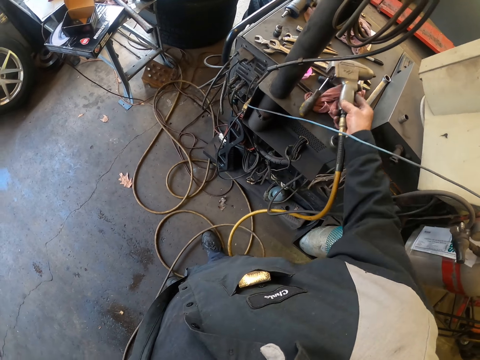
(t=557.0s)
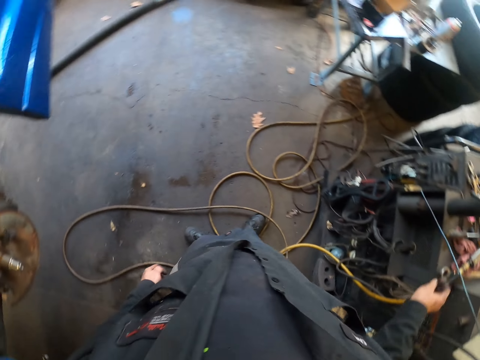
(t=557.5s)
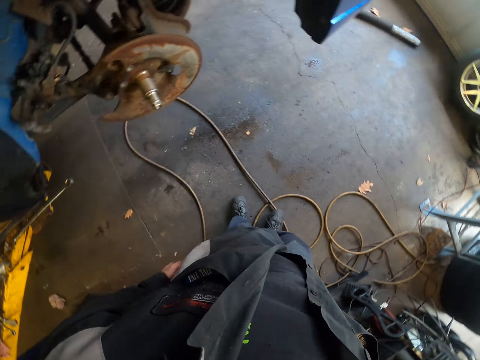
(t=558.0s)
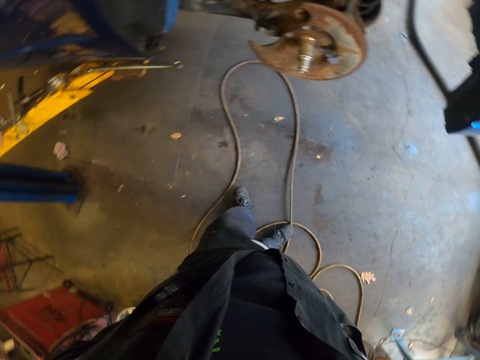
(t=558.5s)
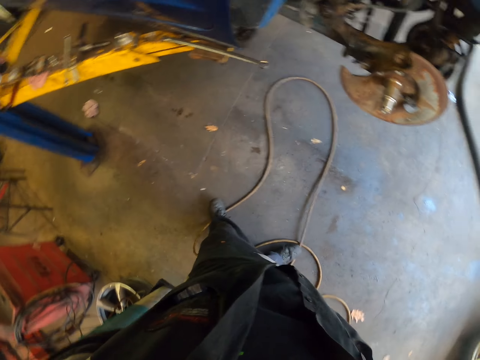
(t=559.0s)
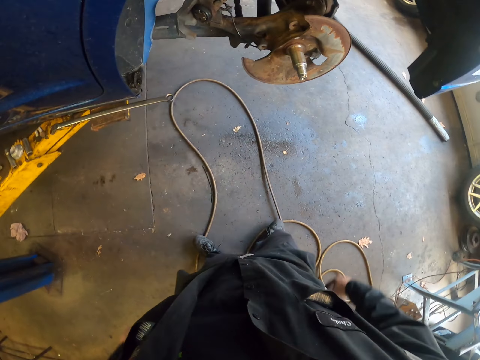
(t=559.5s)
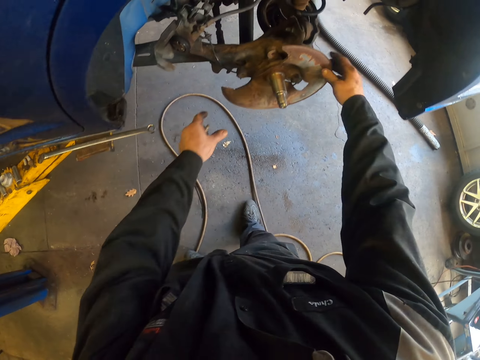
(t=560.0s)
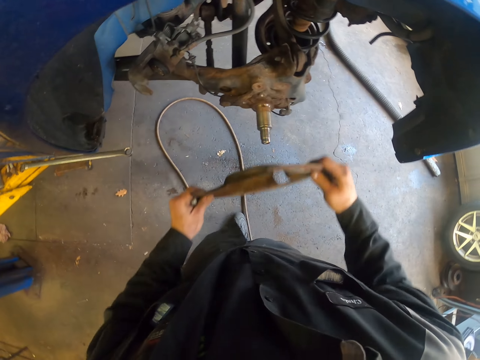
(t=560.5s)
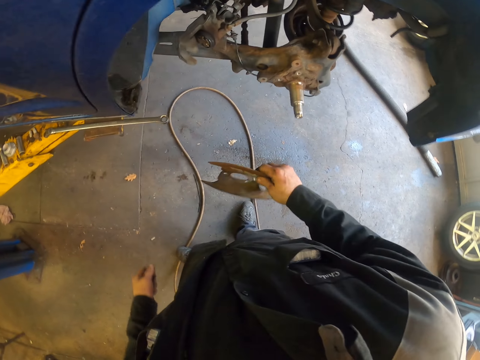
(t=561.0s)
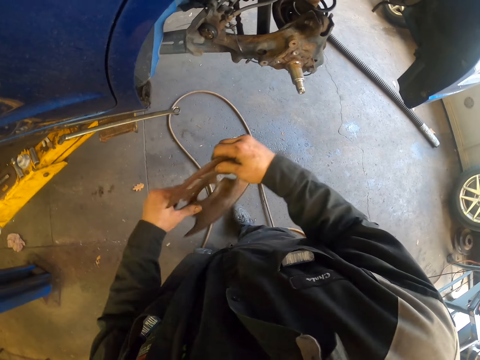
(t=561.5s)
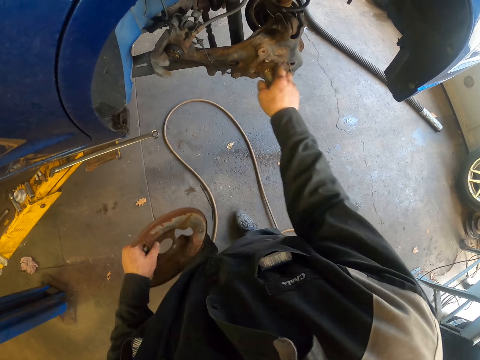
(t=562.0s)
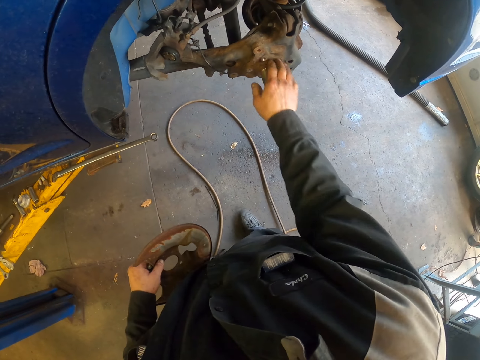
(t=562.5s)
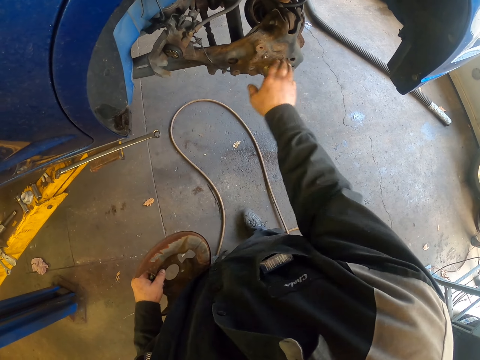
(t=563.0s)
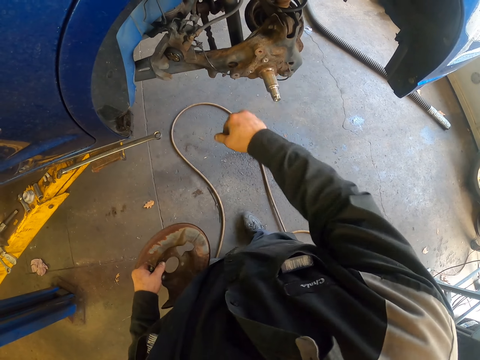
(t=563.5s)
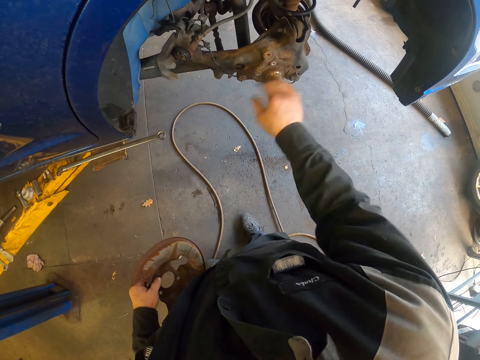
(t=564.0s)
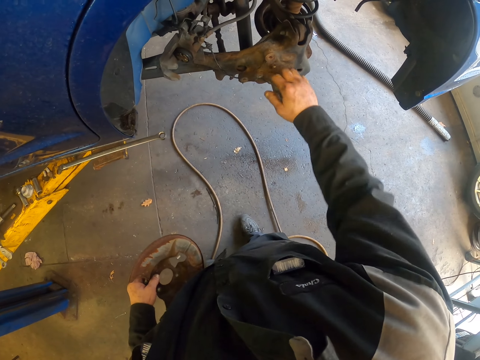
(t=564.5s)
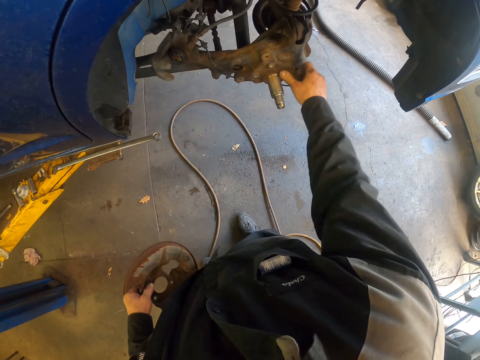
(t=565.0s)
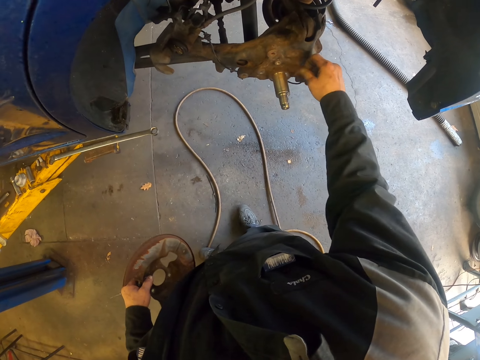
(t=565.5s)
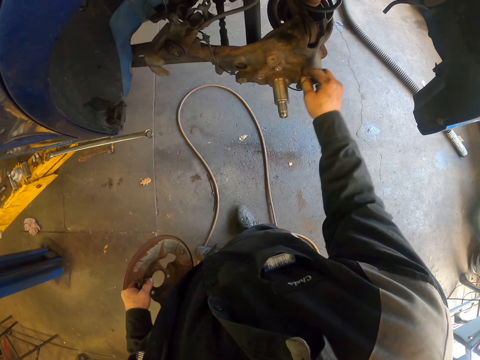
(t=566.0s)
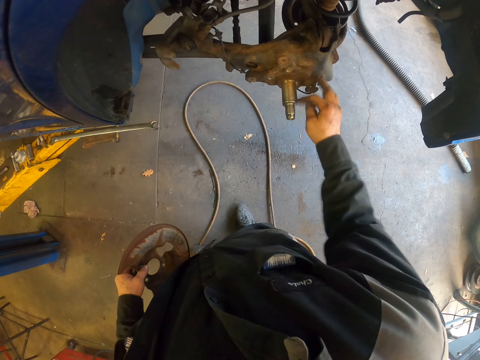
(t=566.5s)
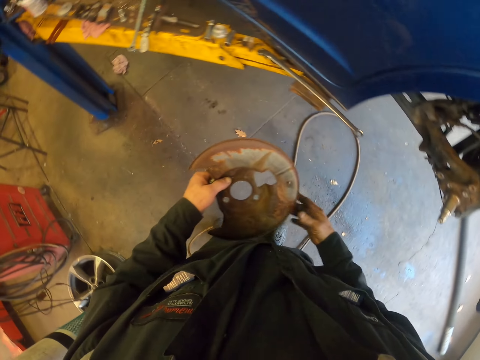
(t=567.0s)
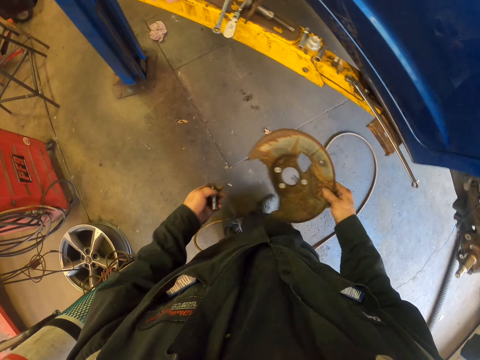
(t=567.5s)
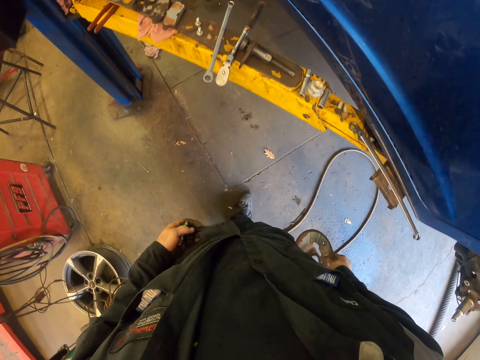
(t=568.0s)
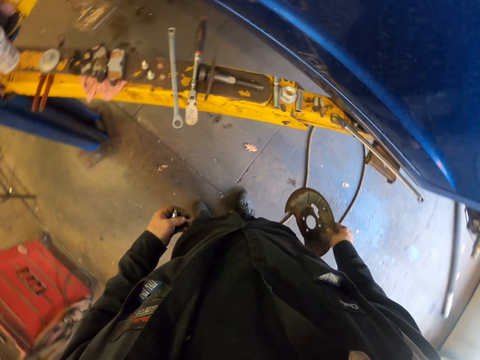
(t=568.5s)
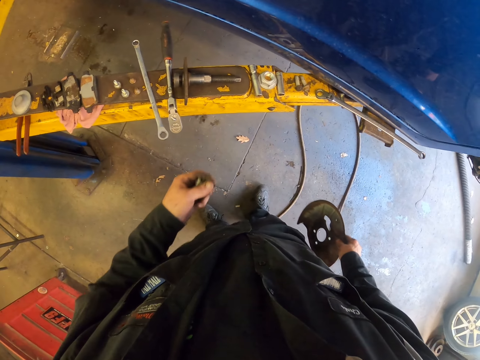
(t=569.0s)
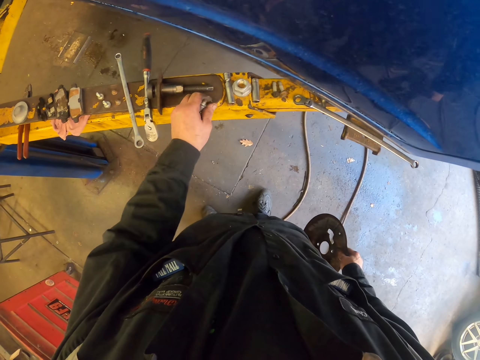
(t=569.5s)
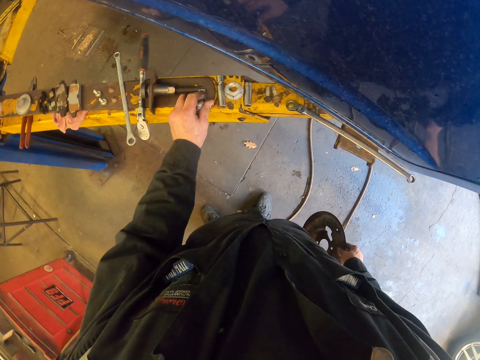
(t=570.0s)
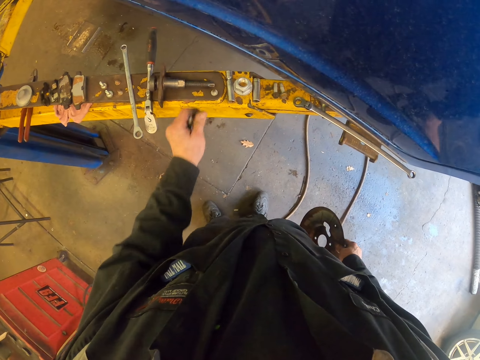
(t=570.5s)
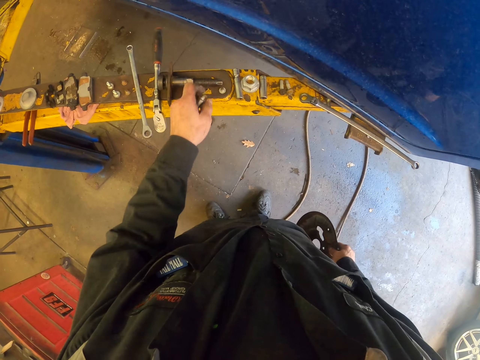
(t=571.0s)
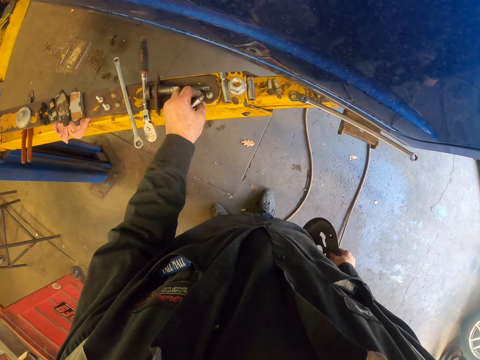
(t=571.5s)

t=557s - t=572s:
The camera wearer places the wrench gun on the table. They turn around. They move around. They remove the brake shield on the steering knuckle. They pick the shield with the other hand. They wipe on the spindle steering knuckle with hand. They turn around. They pick the shield with the other hand. They walk around. They put the screws on the car stand.

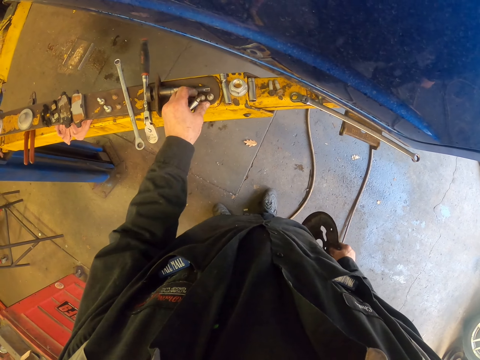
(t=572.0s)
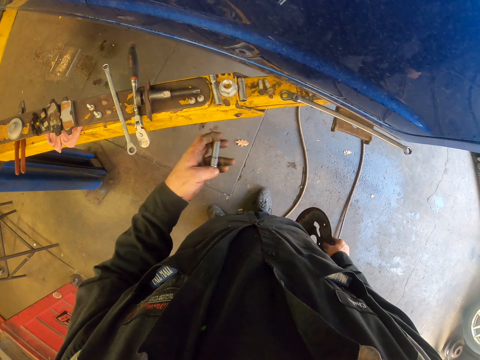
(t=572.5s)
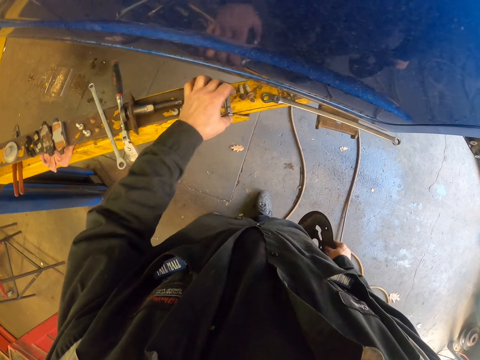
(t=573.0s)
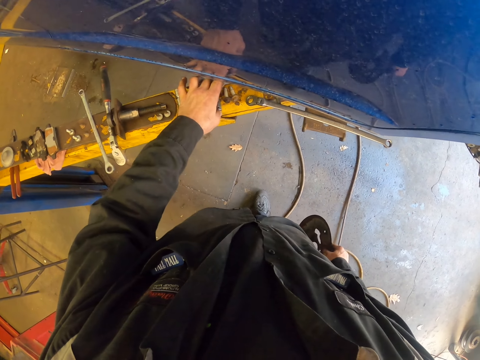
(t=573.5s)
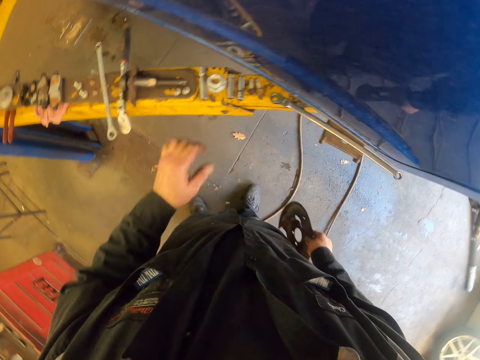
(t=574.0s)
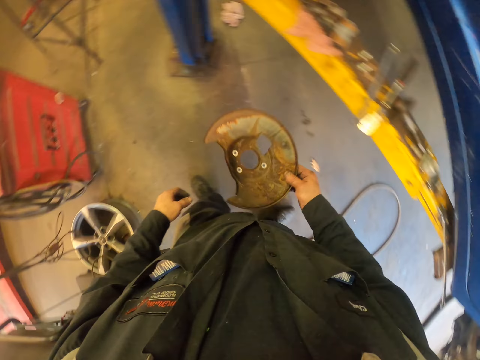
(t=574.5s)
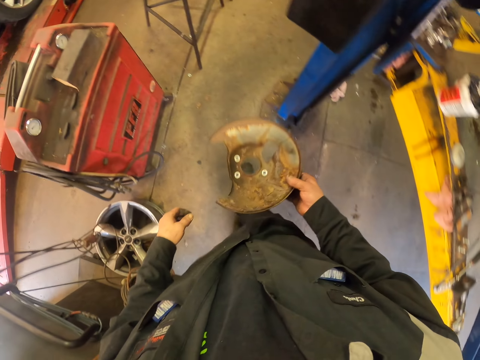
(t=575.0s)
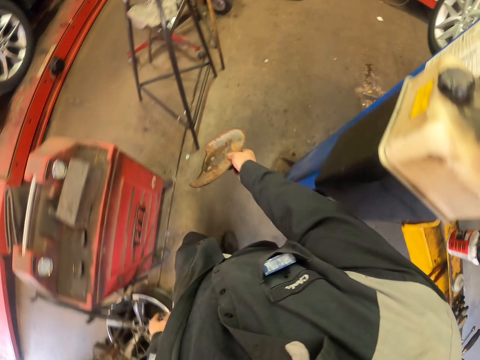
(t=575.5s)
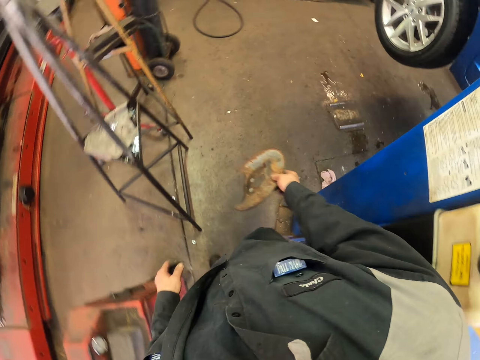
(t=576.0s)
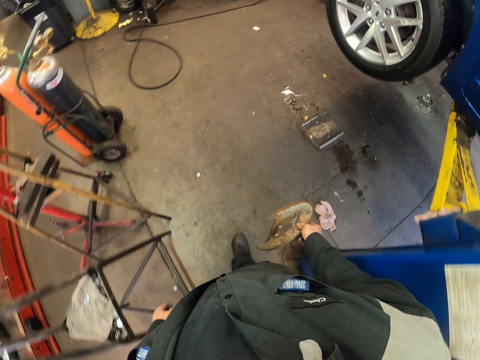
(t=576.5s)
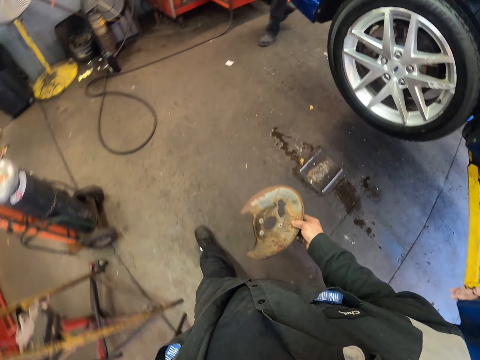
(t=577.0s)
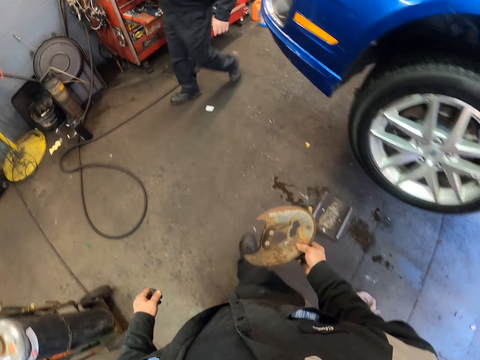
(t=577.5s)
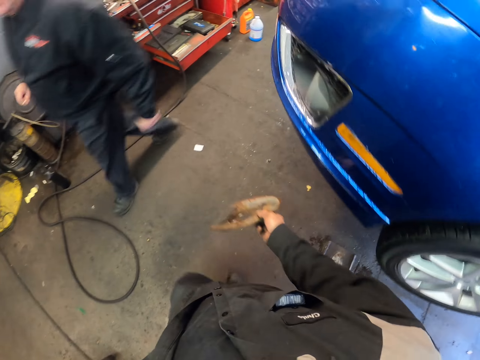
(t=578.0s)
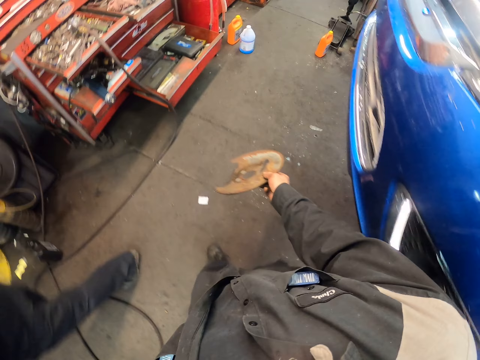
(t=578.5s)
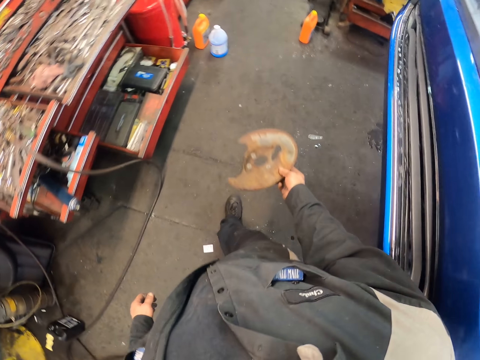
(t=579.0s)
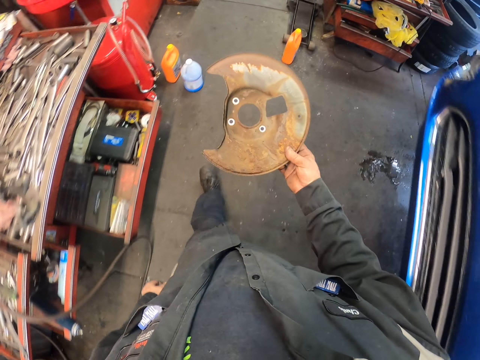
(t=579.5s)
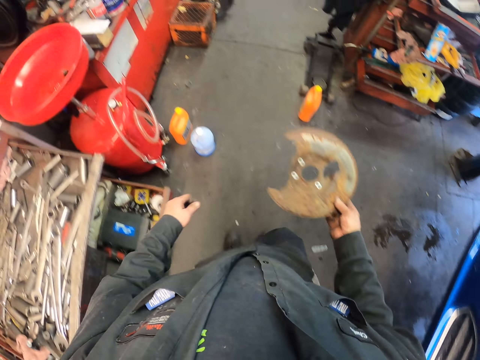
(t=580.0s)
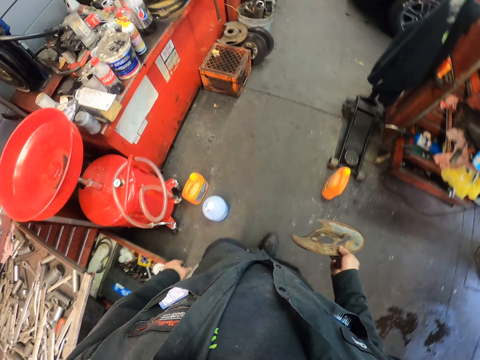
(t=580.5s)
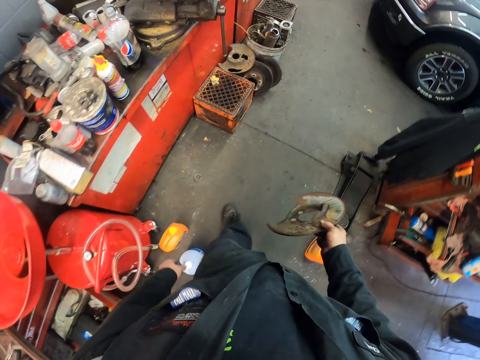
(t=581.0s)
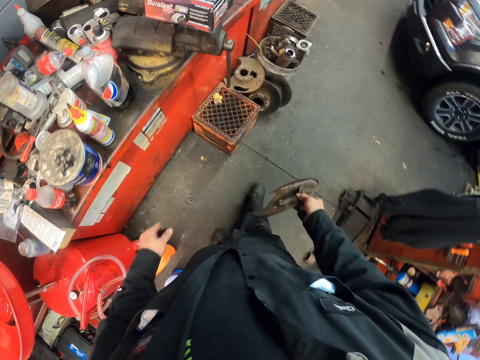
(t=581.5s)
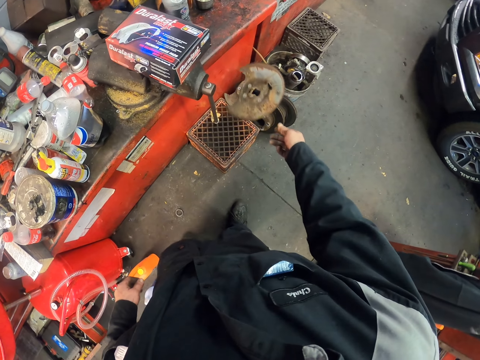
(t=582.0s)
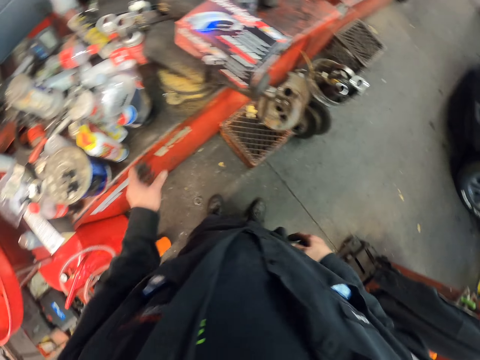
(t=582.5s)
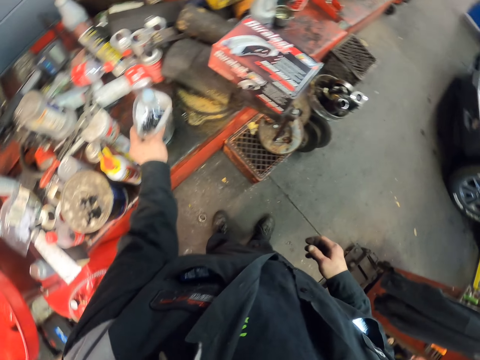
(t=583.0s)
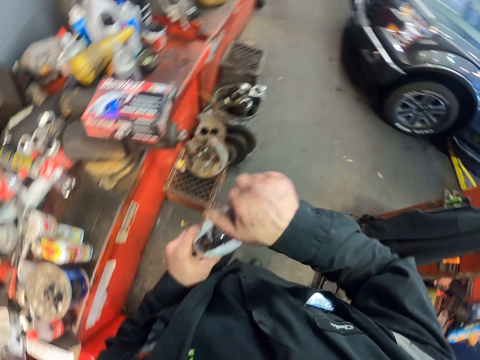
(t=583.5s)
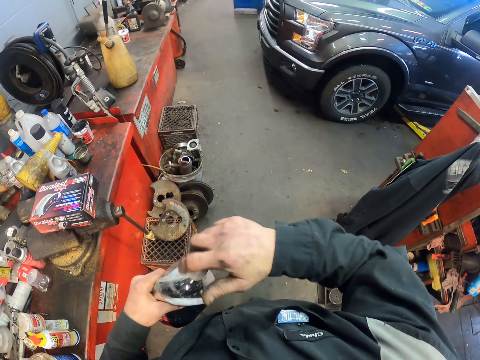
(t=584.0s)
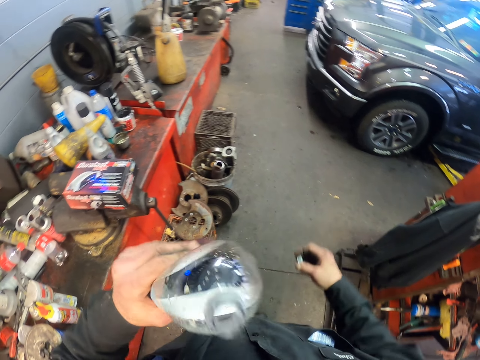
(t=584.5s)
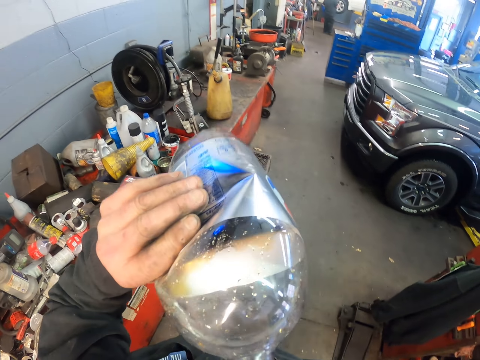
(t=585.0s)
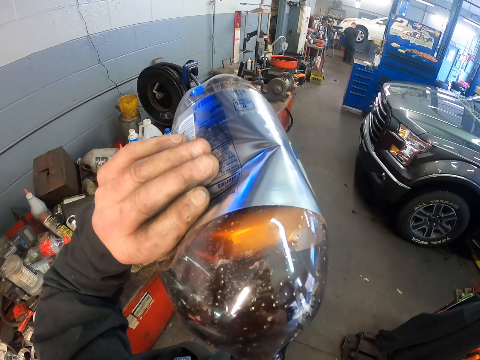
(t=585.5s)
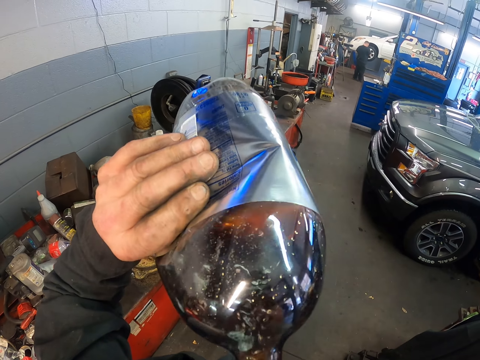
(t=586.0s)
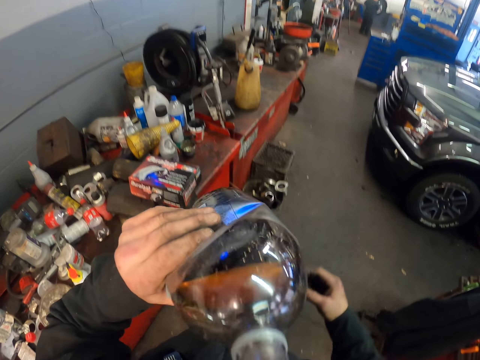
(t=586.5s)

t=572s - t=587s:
The camera wearer puts the socket on the car stand. They turn around and walk around. A man walks around. The camera wearer looks at the shield. They throw the brake shield on another shield. They pick up a Pepsi drink, open the Pepsi drink, and drink the Pepsi drink.
